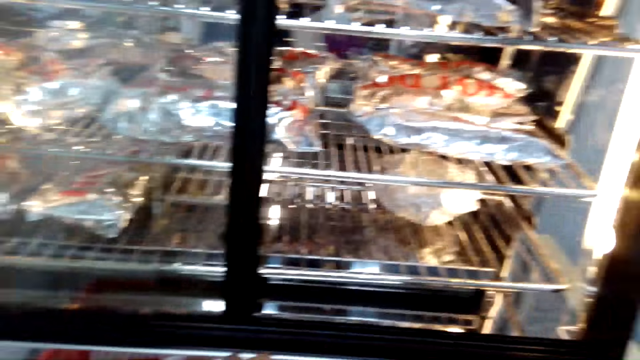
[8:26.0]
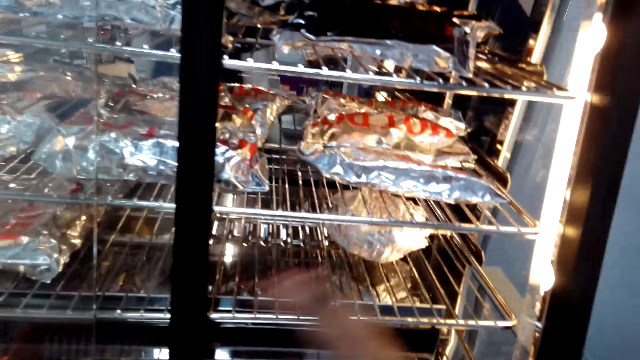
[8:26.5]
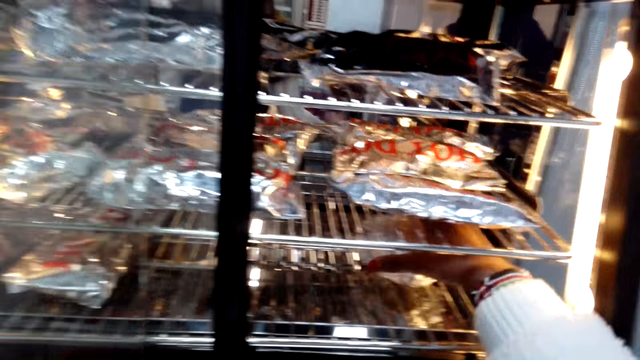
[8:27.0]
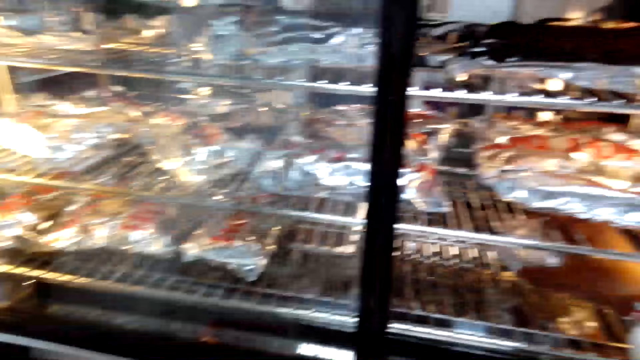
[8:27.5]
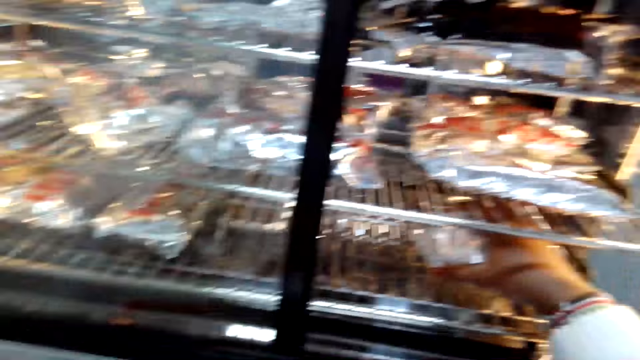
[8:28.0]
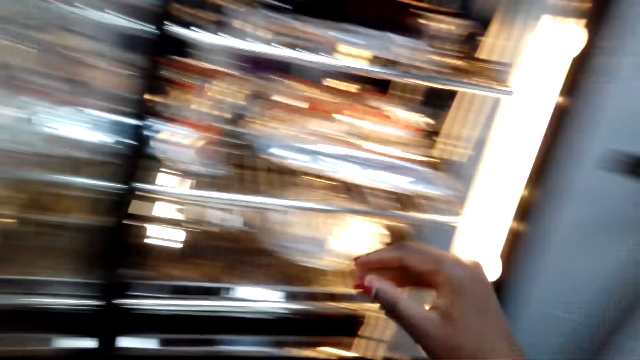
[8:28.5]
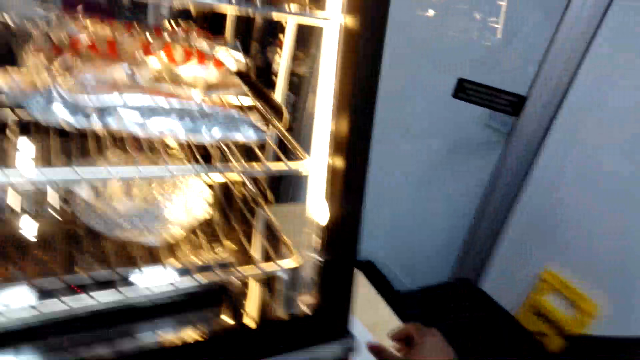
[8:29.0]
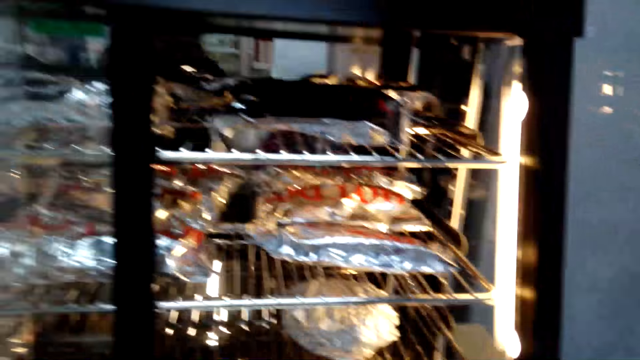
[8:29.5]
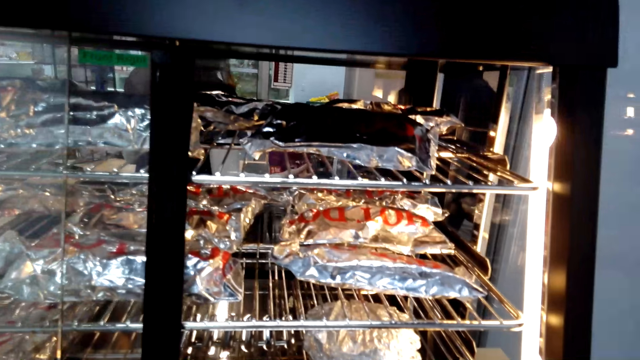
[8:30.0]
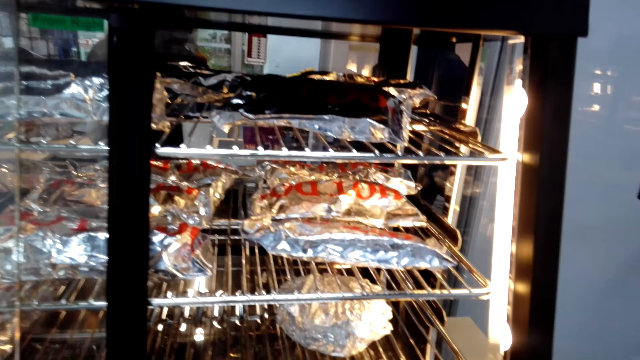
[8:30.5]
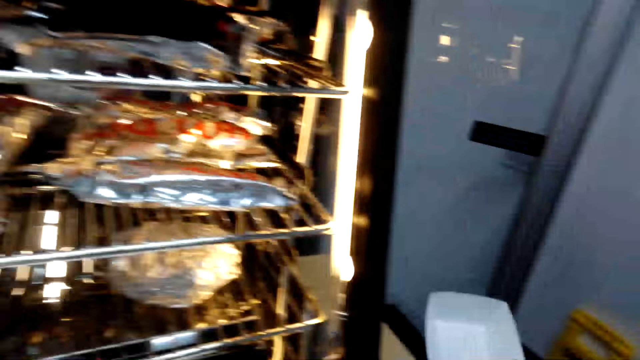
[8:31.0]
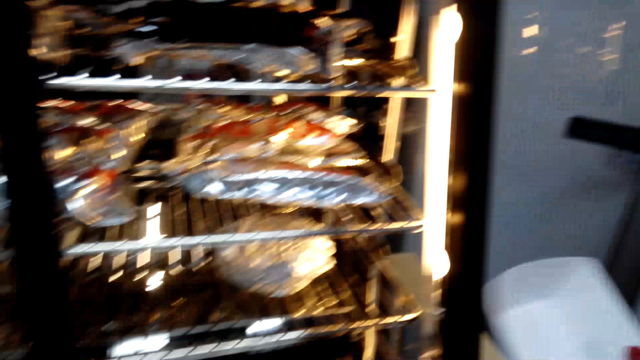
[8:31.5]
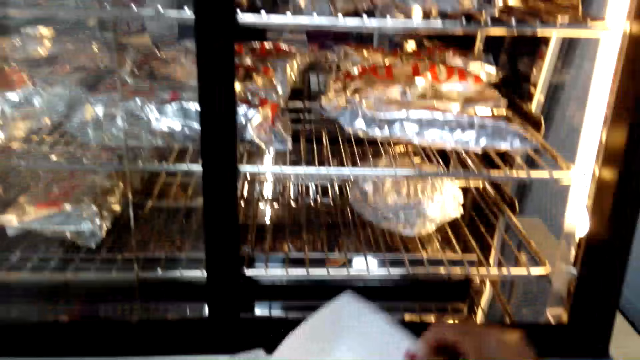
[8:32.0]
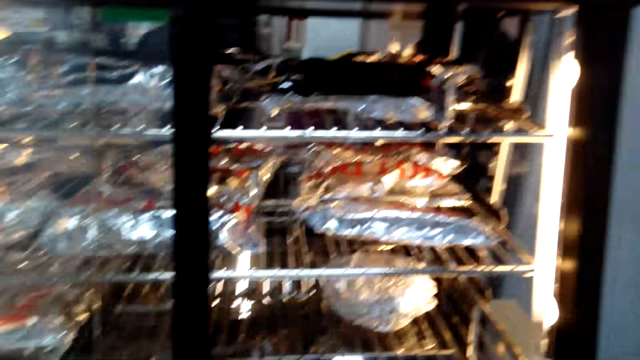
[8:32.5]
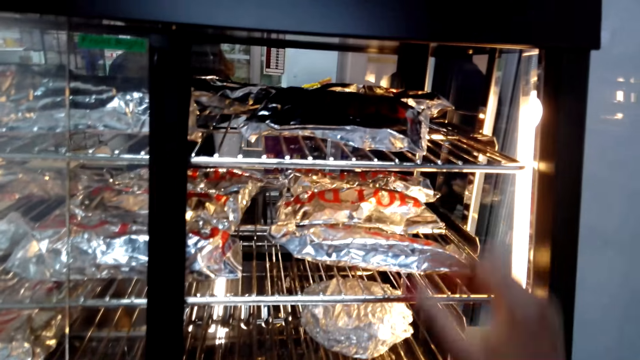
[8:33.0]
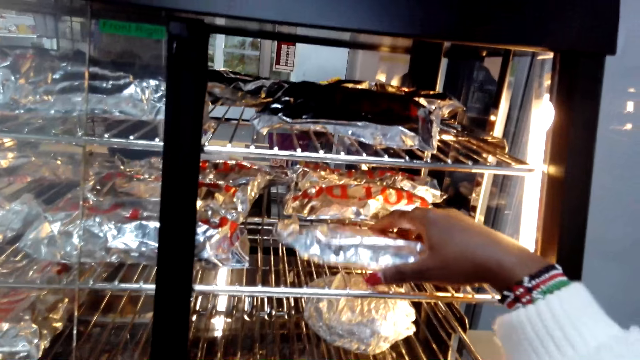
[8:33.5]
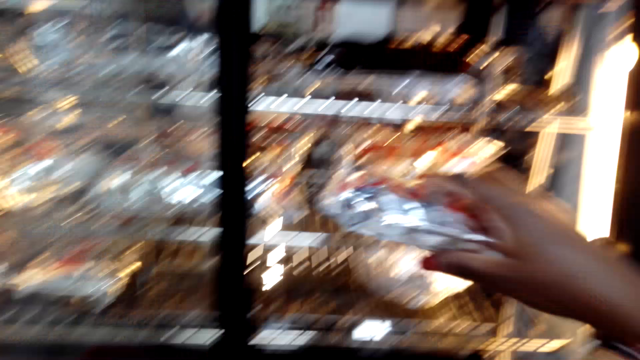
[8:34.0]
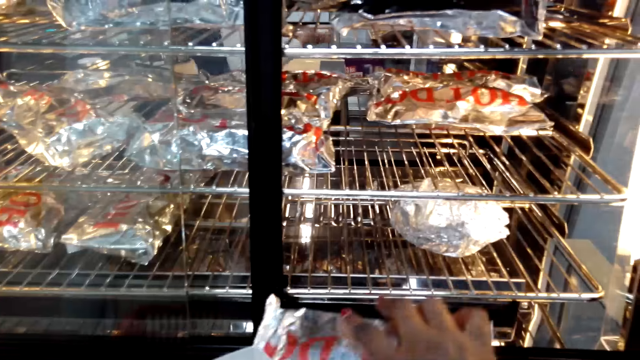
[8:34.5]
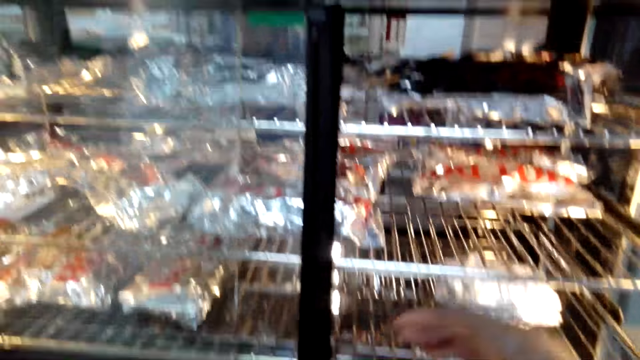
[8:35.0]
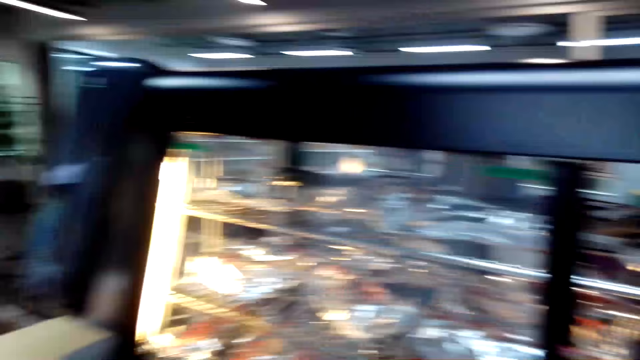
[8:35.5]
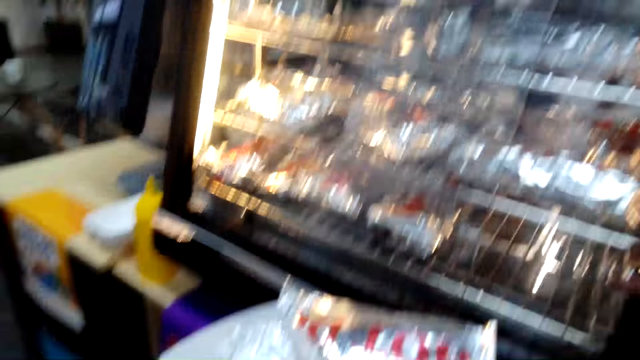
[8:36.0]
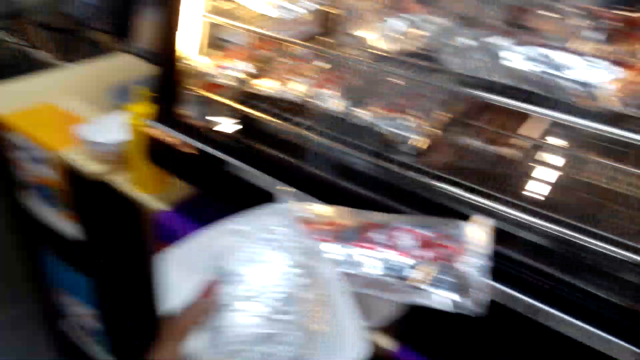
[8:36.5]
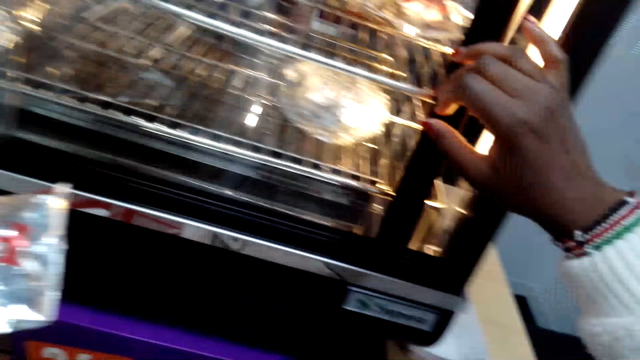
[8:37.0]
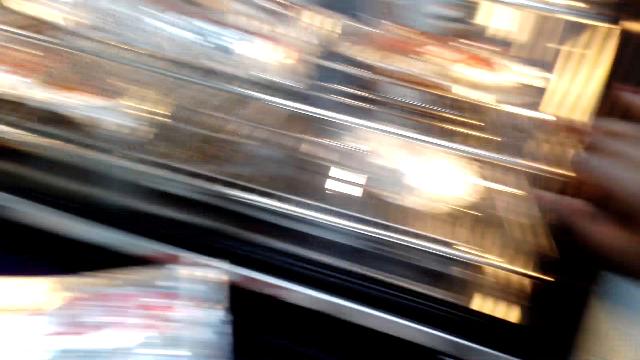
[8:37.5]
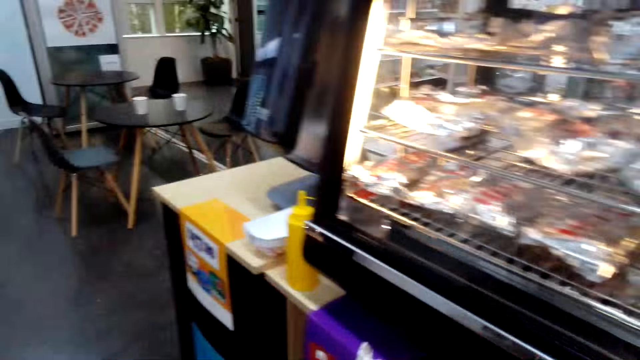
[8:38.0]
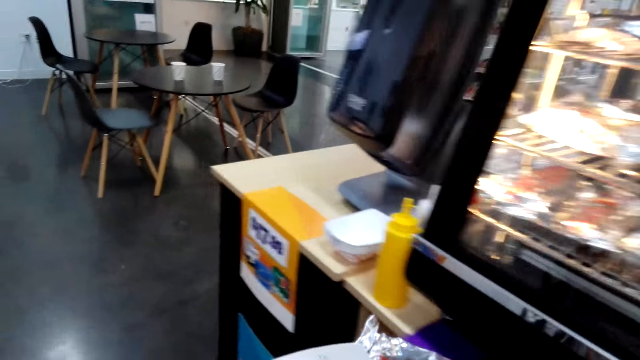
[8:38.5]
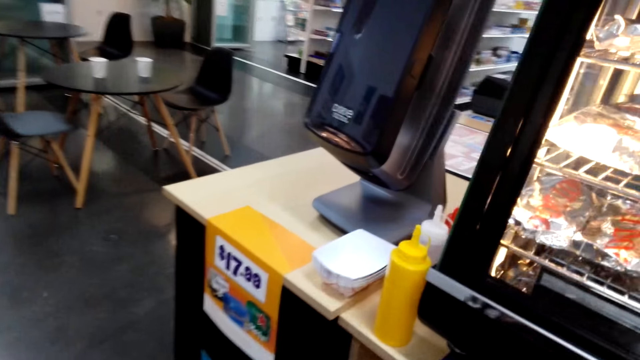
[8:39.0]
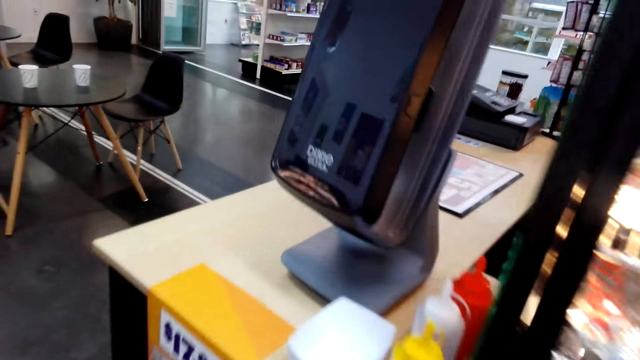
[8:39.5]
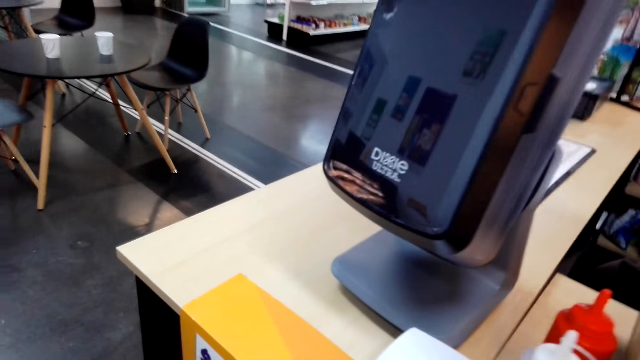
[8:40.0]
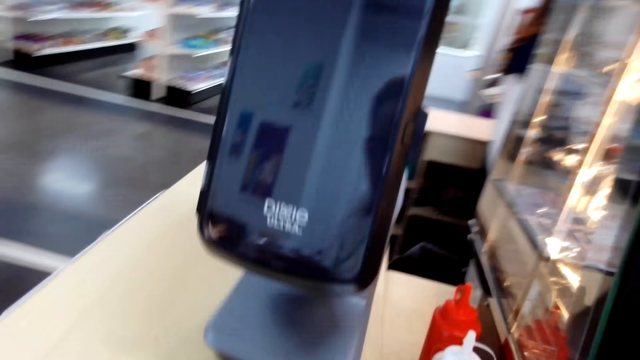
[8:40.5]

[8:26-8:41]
The camera wearer touches the product. They look at the hot dogs. They touch the sealed foods in the roller grill. They look on the paper grill. They pick up the hot dog and put the hot dog on the shopping basket. They look at the grill. They walk to the counter. They close the roller grill. They take the sealed food from the roller grill.

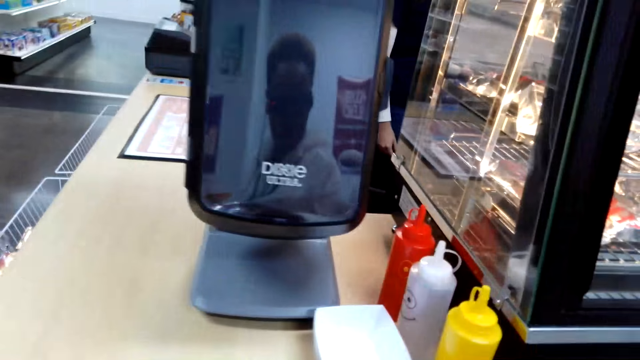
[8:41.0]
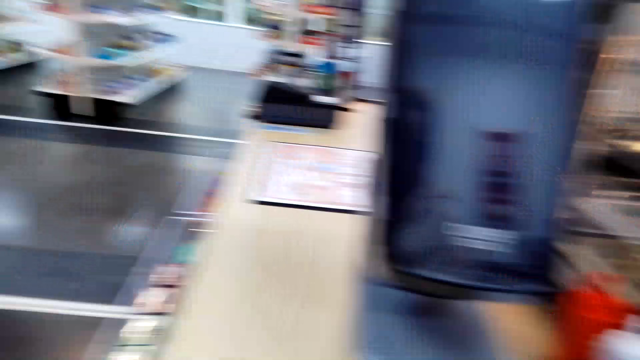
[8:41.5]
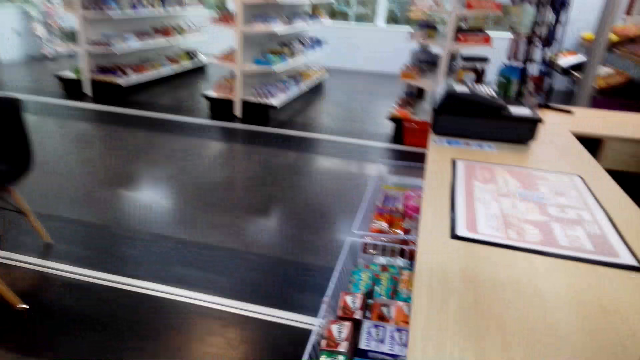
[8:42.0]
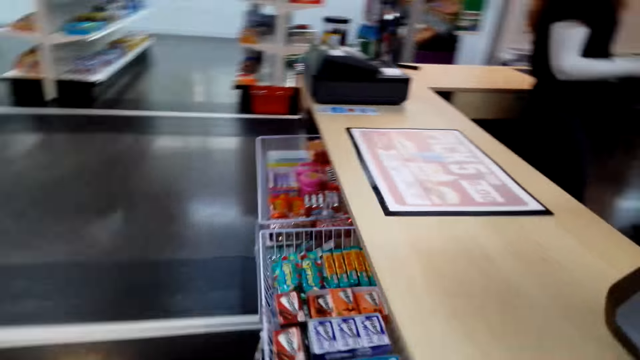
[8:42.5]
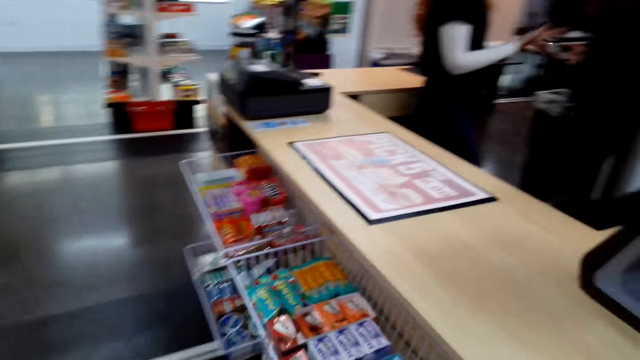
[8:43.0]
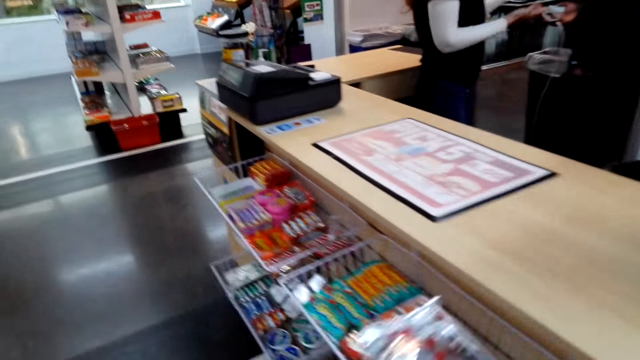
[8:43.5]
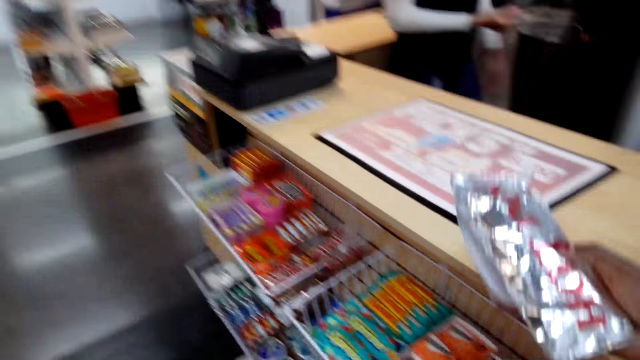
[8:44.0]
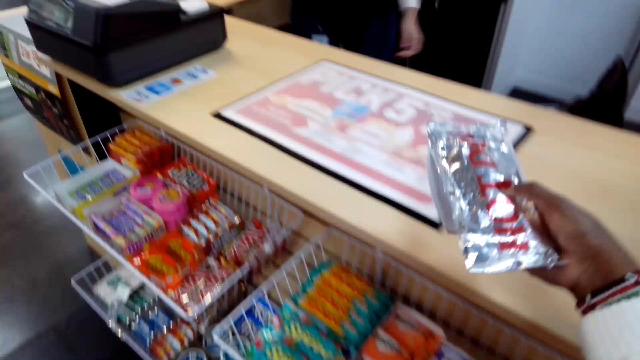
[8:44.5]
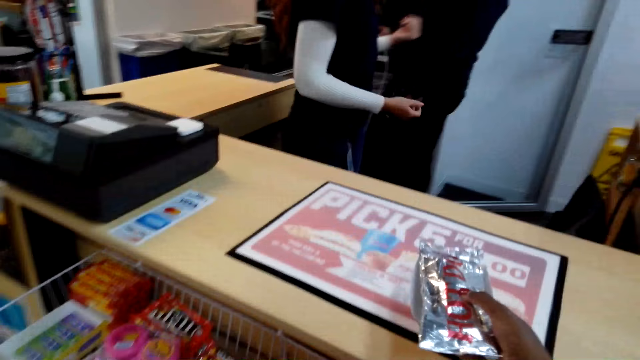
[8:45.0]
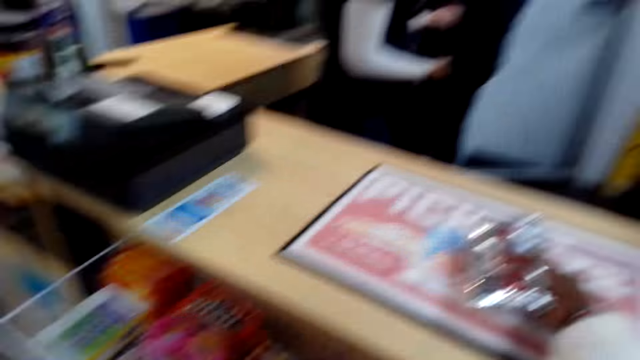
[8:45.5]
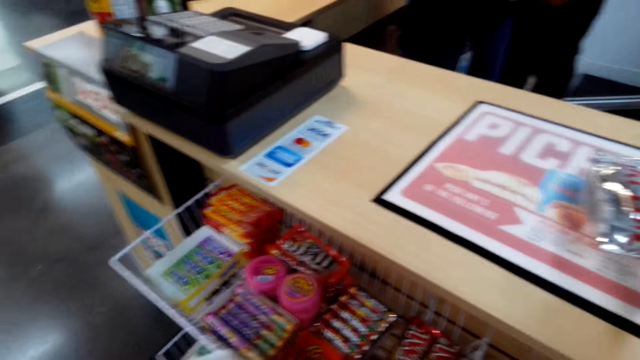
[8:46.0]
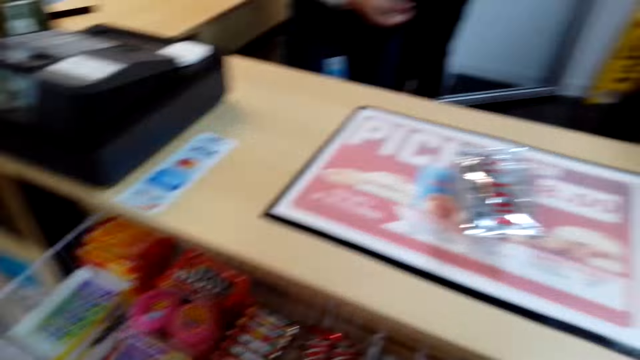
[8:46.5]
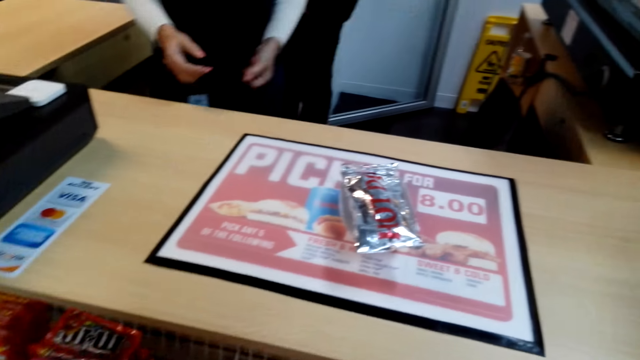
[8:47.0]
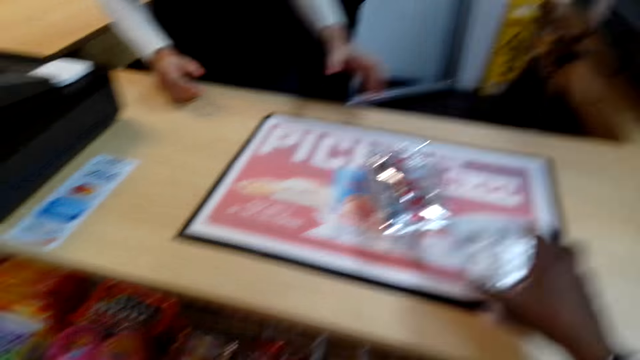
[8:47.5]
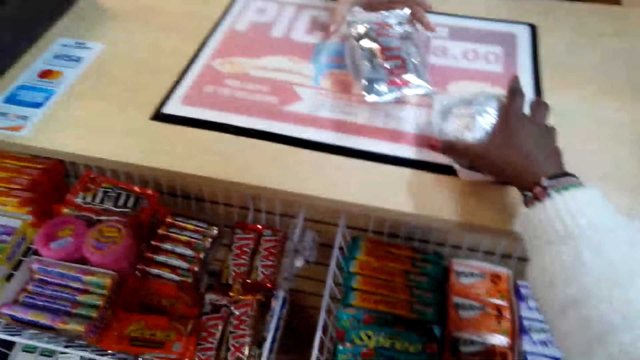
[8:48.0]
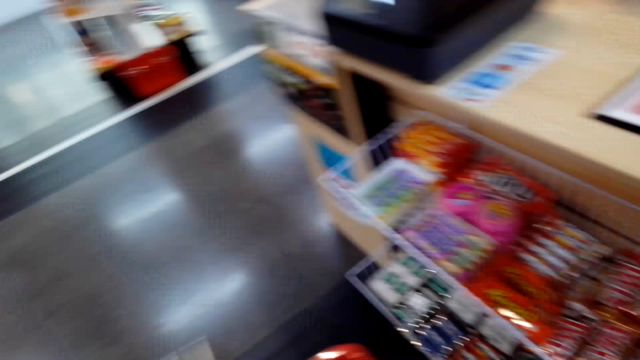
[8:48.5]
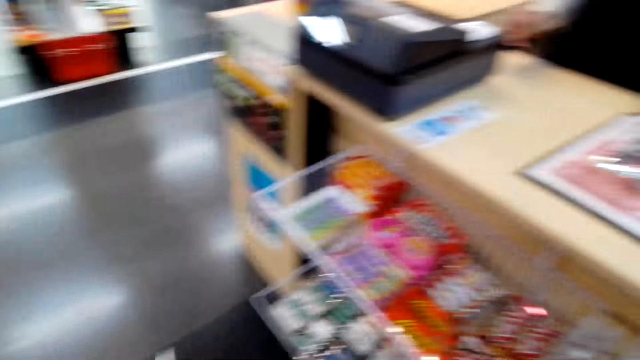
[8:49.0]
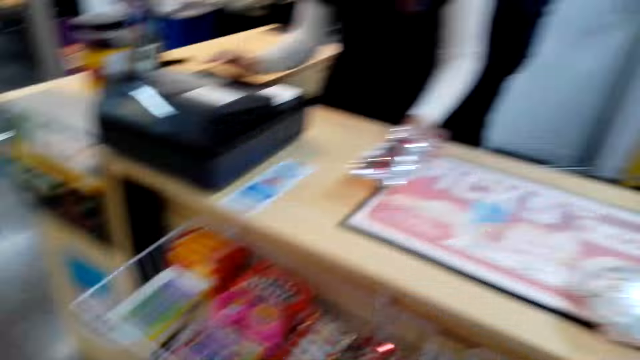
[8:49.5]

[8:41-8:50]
The camera wearer walks towards the counter. They put the hot dog on the counter. They put the sealed foods on the counter.
